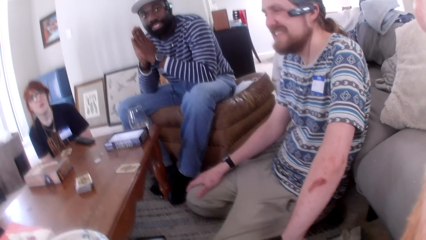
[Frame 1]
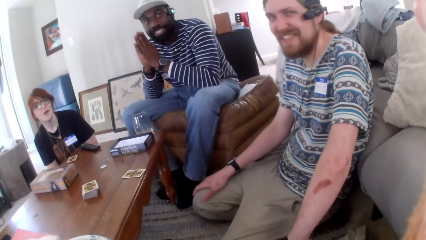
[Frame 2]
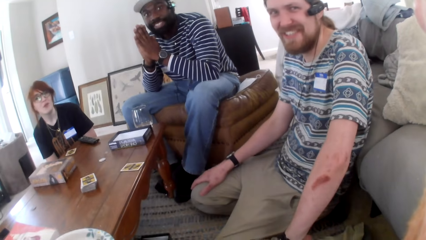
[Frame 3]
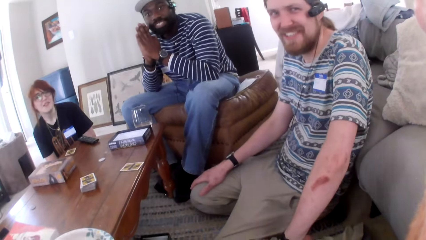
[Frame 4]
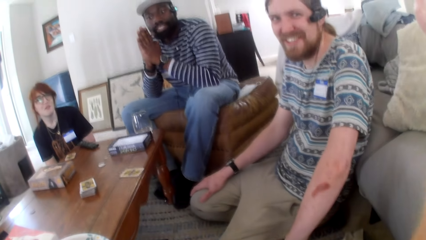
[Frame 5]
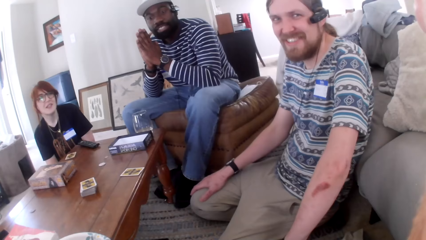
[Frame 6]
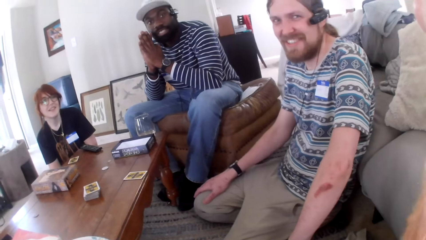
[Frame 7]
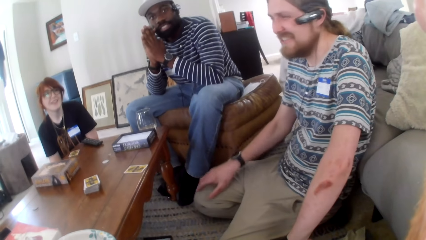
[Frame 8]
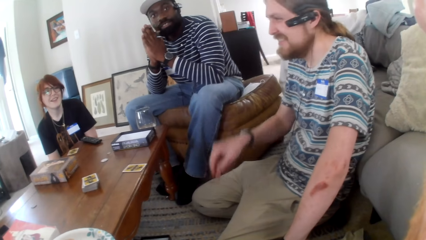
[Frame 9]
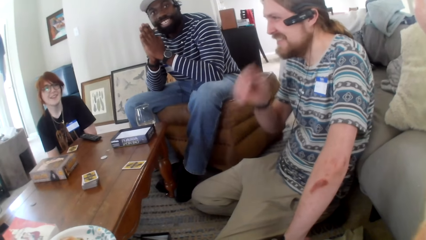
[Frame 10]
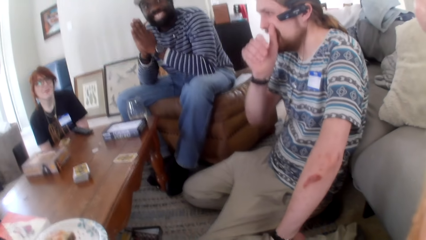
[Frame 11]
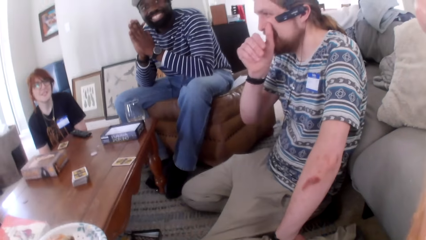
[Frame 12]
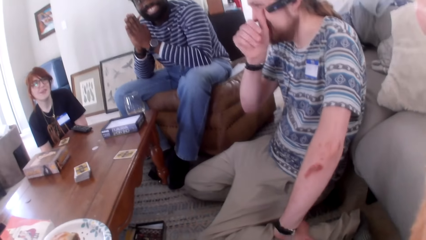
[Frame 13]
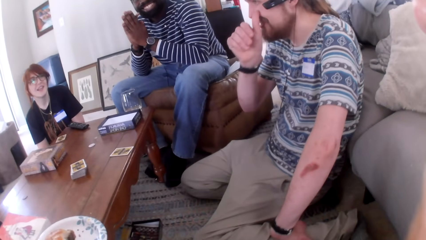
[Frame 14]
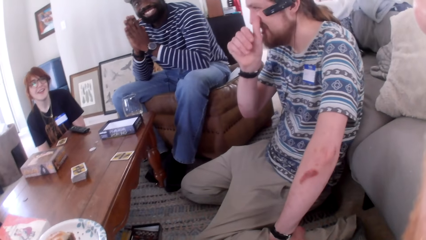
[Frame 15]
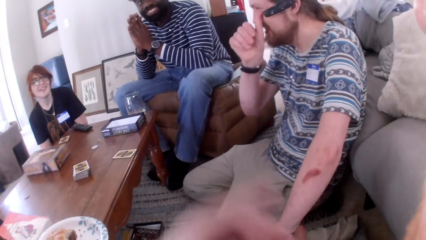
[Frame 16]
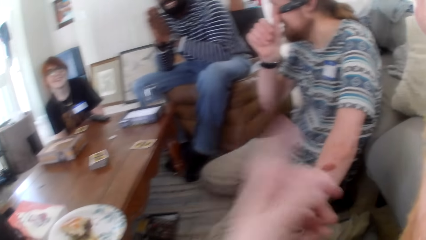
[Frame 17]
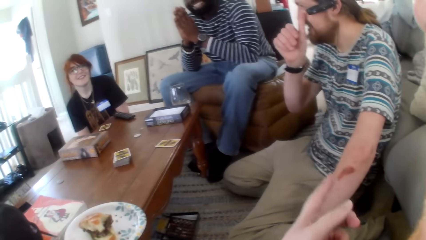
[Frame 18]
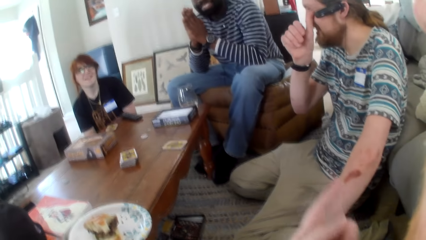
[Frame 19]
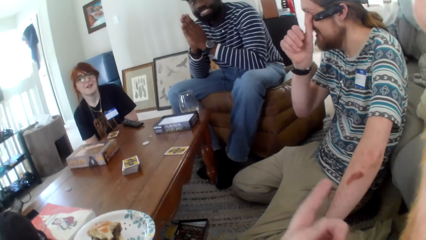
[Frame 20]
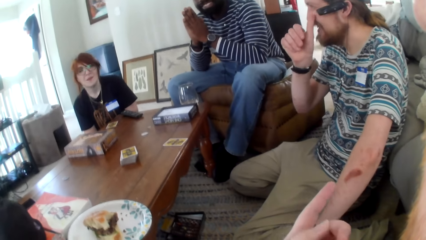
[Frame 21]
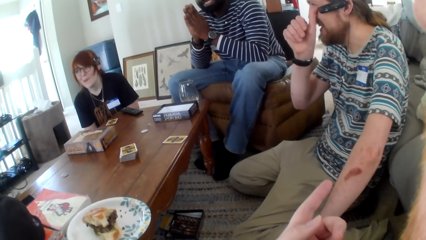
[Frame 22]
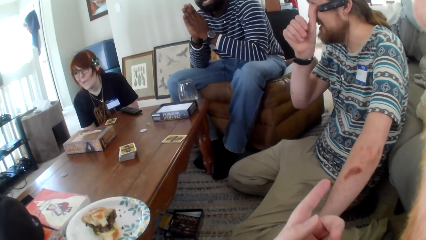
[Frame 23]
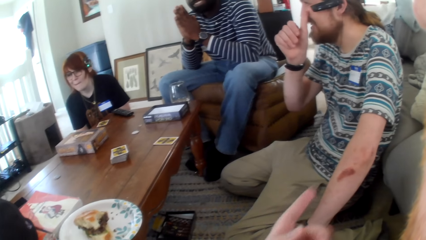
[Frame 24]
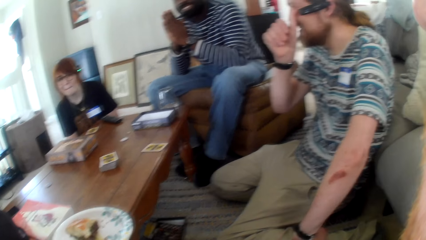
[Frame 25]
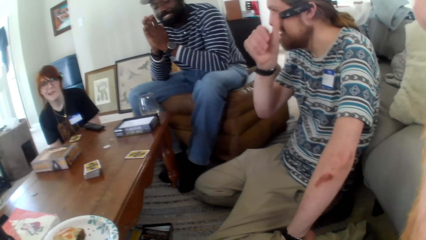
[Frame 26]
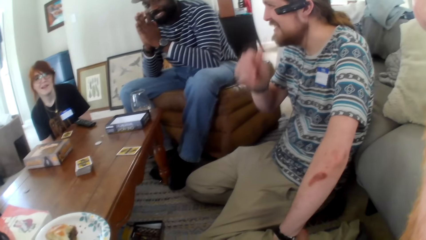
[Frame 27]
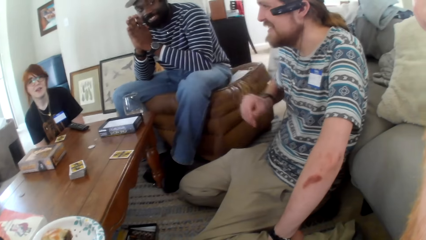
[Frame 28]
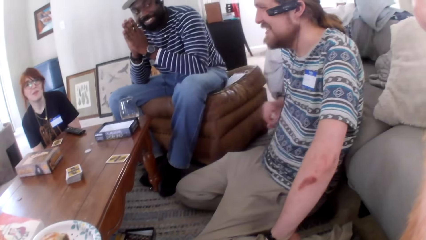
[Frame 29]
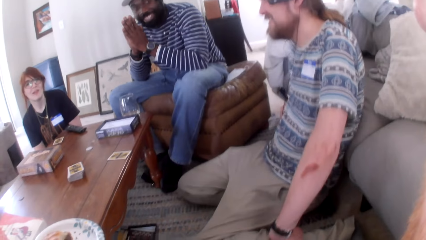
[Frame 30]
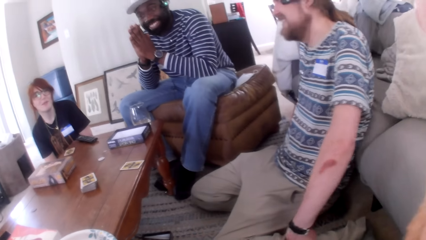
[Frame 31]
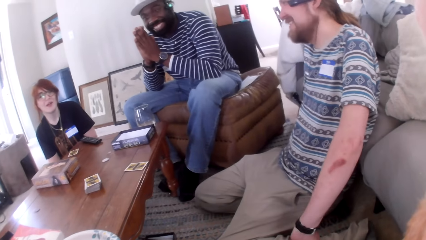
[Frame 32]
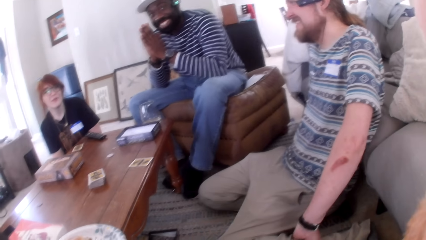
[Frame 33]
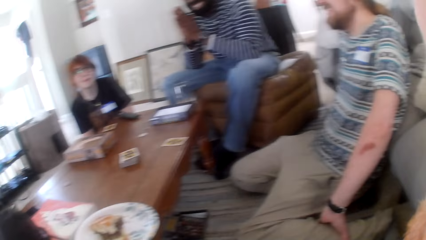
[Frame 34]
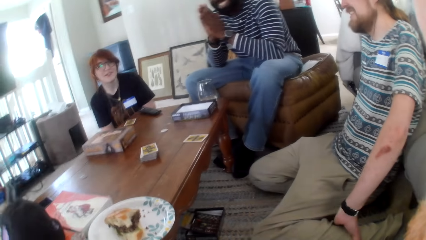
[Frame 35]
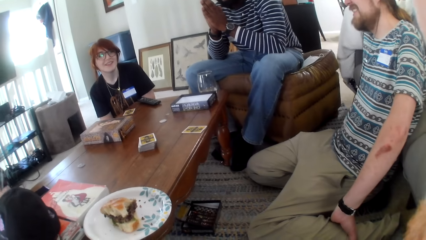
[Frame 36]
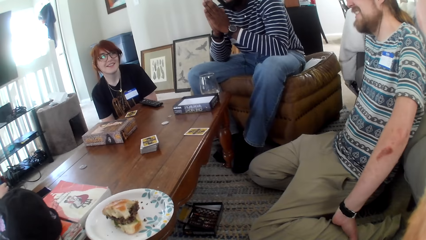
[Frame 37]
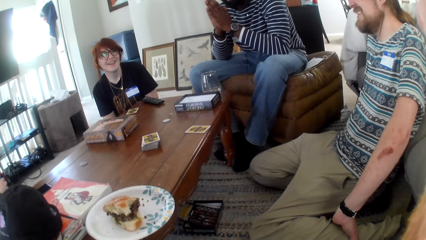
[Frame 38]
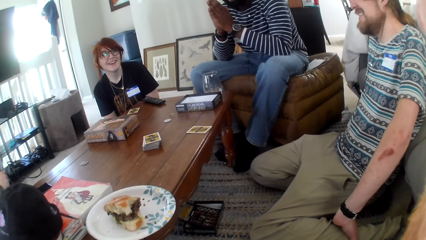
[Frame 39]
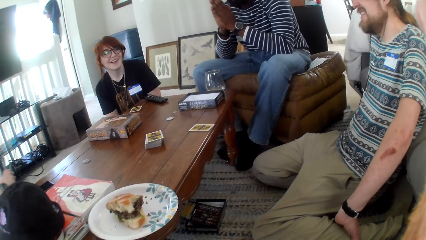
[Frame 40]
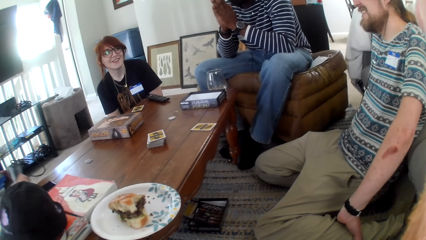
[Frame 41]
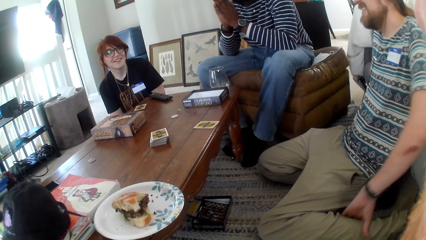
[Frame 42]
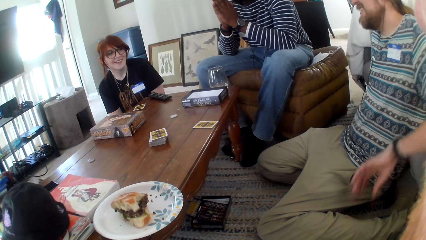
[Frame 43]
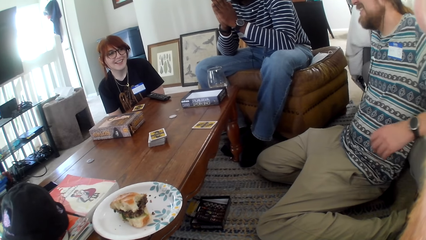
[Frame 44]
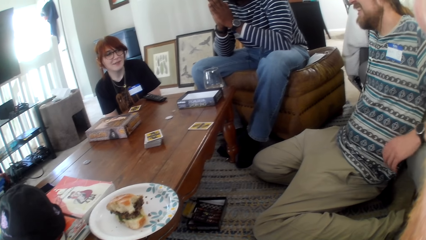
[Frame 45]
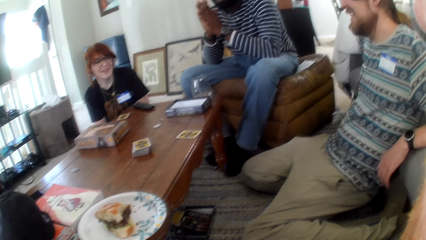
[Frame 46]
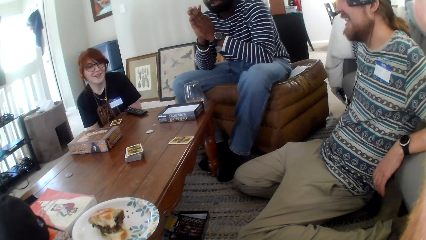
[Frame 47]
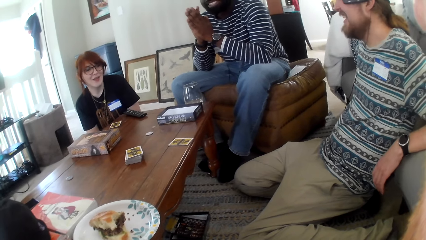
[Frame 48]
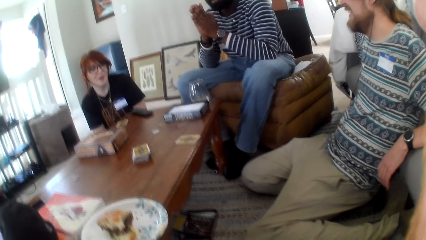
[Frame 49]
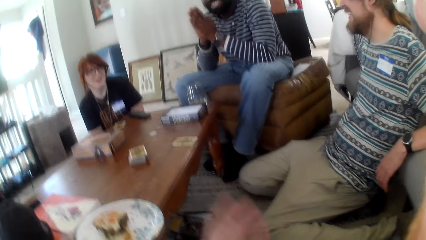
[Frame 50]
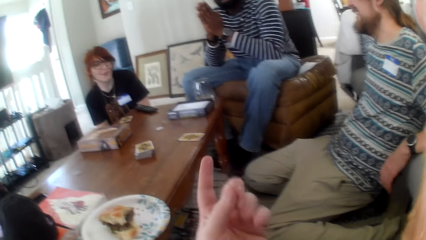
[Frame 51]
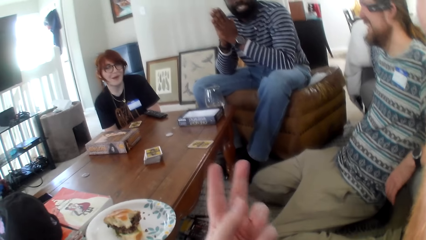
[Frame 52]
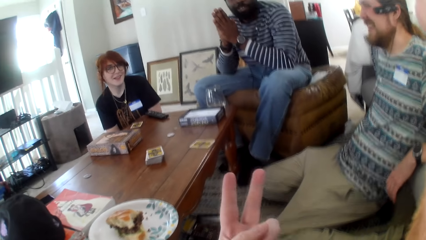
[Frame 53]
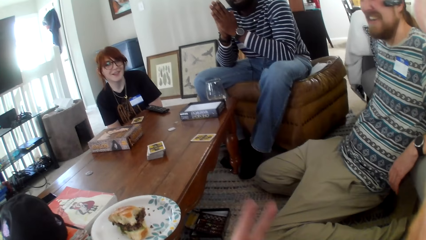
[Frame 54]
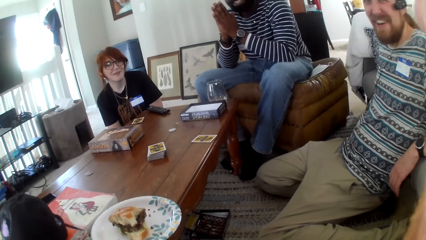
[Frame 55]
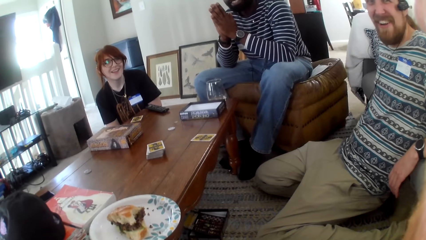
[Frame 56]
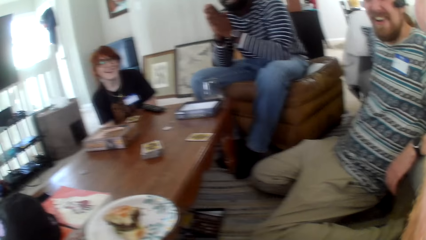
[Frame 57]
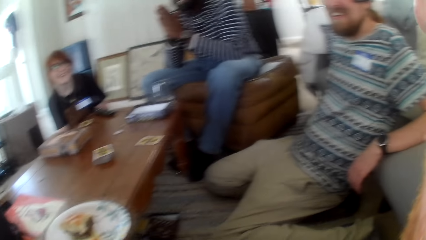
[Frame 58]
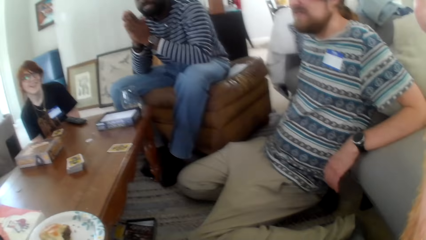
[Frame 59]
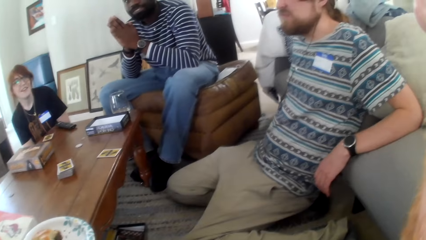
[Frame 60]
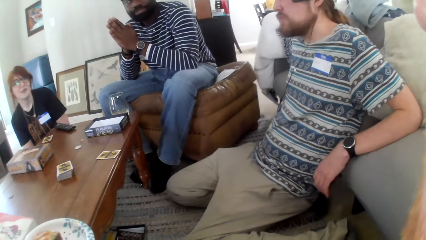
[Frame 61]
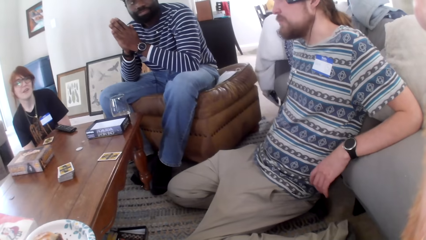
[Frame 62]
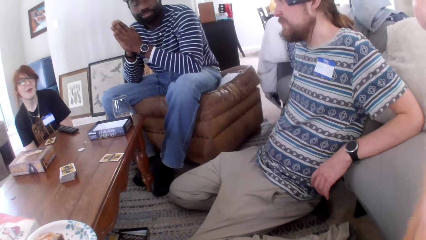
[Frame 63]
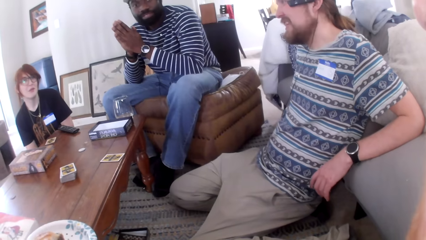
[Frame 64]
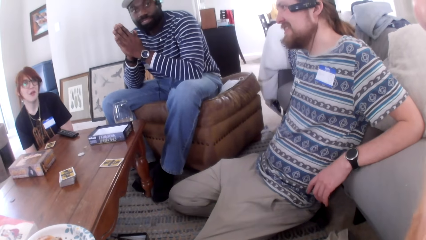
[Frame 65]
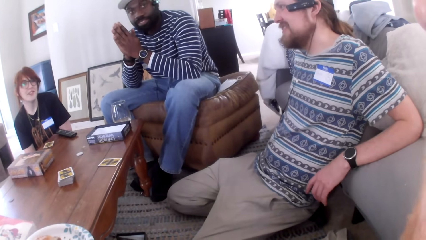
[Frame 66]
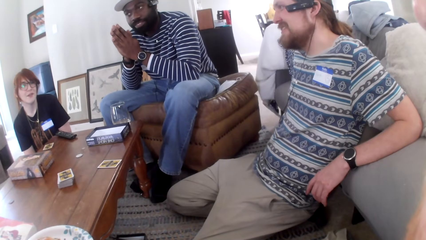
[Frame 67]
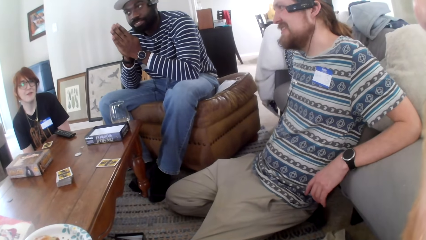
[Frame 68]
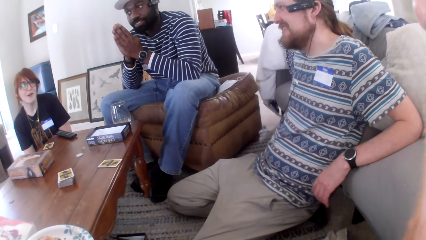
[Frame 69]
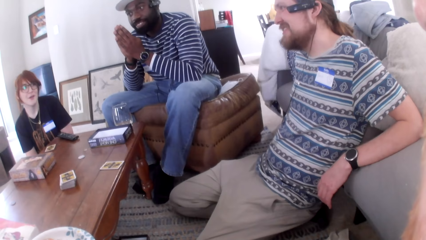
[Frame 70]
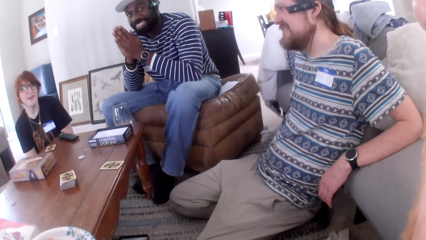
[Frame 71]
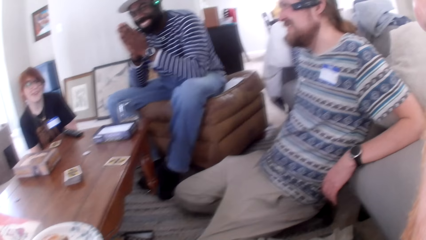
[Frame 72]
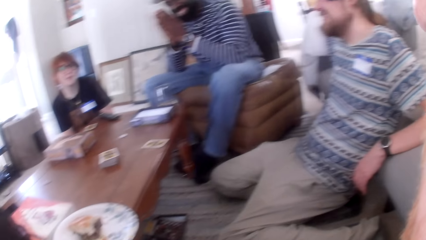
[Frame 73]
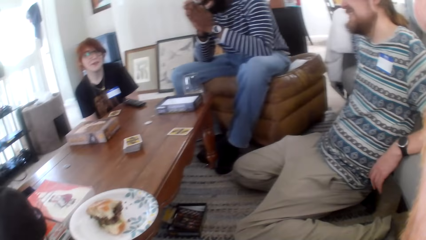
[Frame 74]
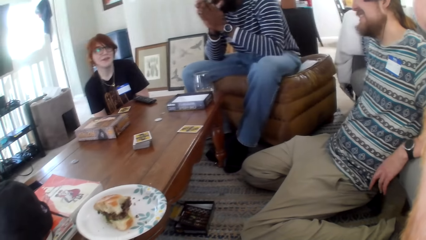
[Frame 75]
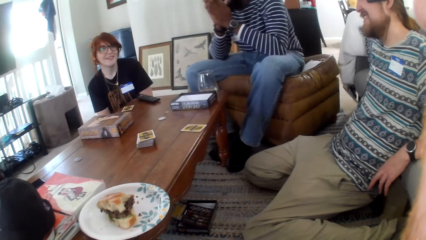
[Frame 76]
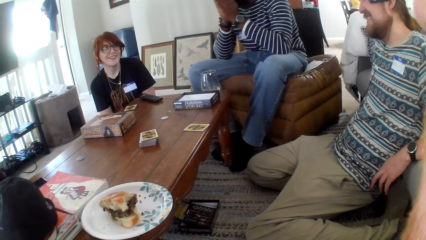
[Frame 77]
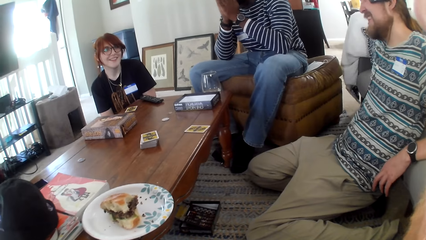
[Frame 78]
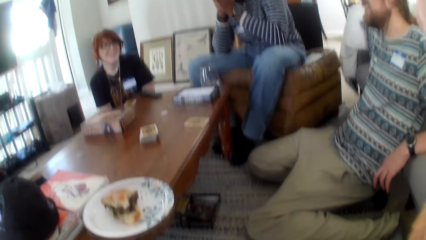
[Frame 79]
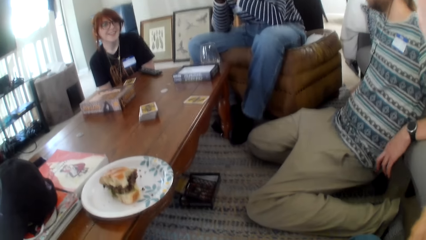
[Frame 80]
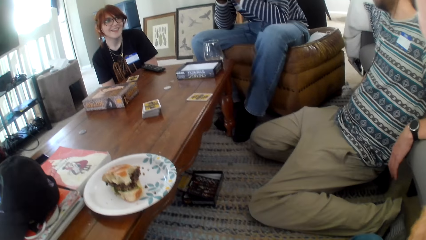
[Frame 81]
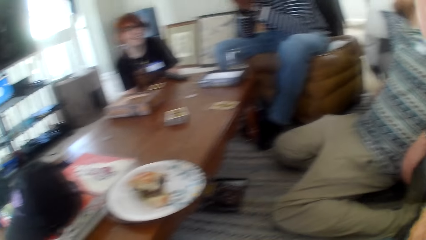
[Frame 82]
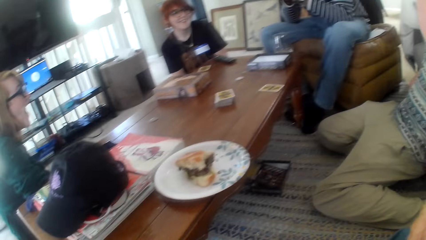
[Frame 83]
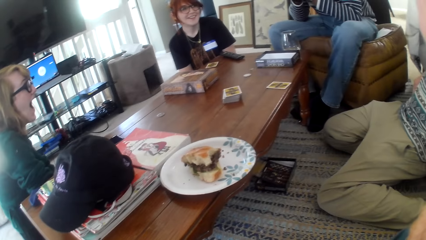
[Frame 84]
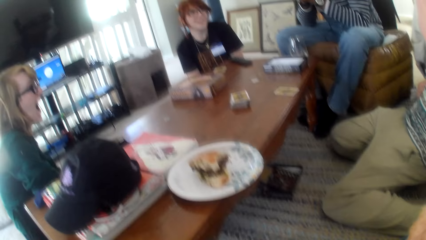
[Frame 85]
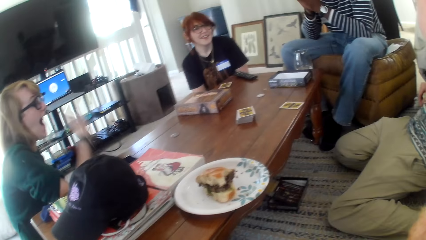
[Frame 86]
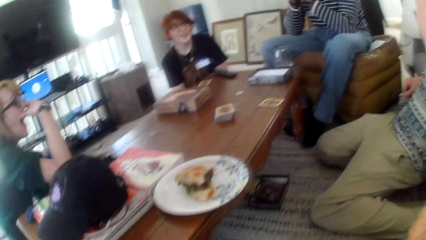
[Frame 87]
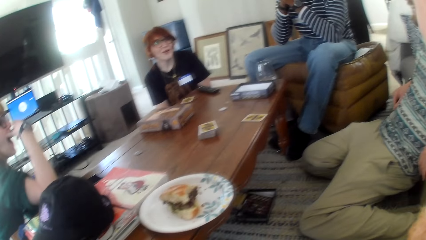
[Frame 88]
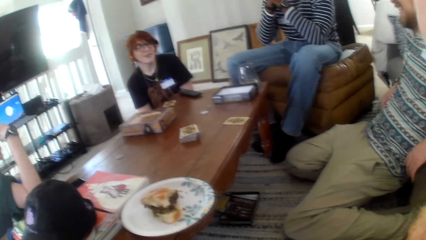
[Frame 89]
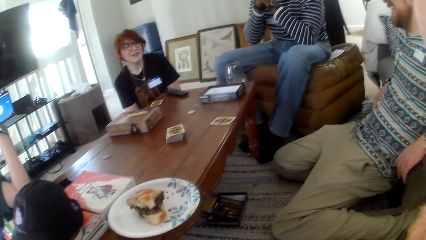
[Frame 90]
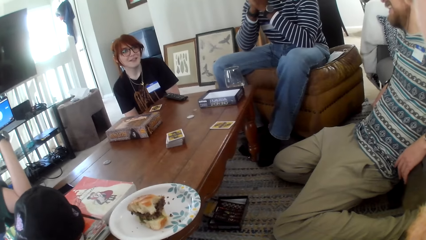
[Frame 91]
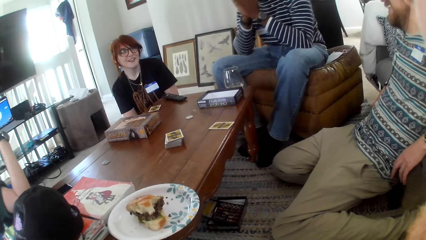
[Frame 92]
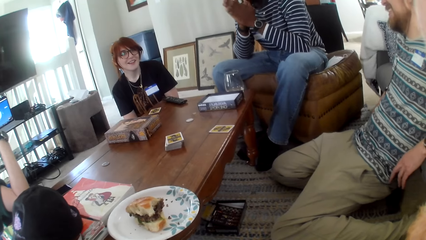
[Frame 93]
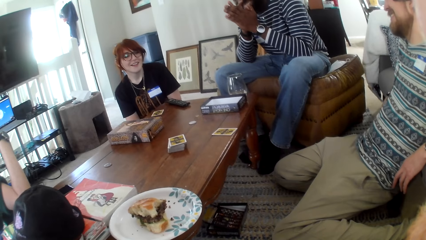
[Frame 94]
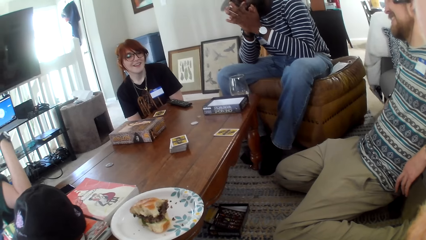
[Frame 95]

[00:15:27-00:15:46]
A person is talking to the others. The person talks.
